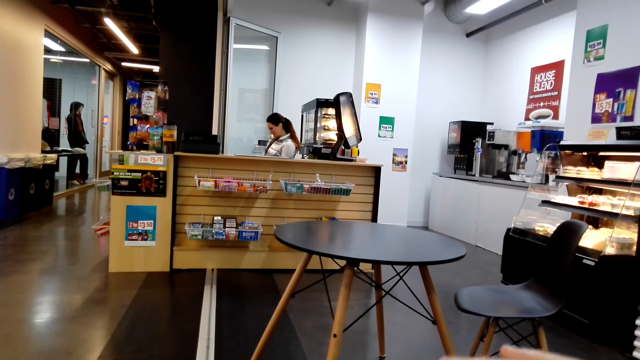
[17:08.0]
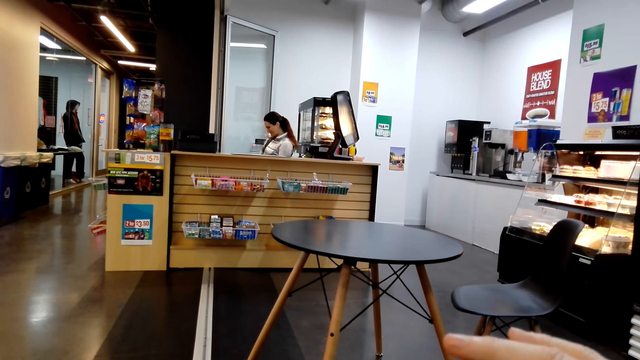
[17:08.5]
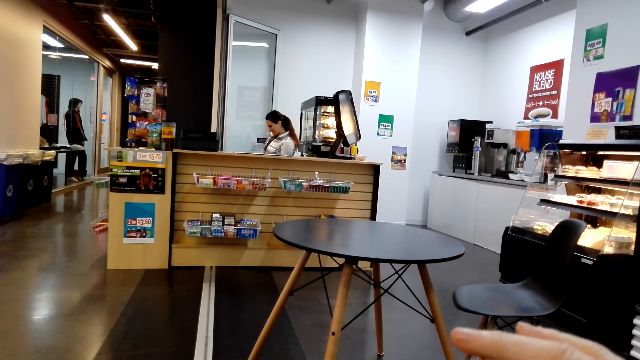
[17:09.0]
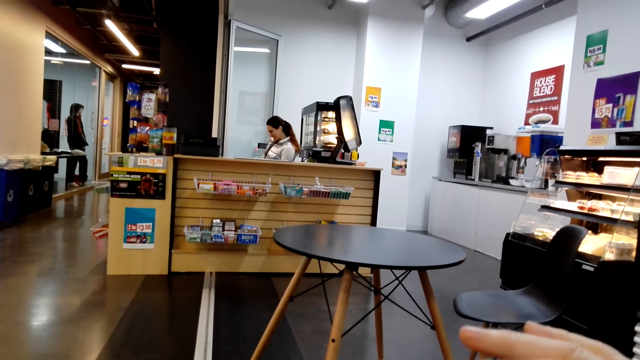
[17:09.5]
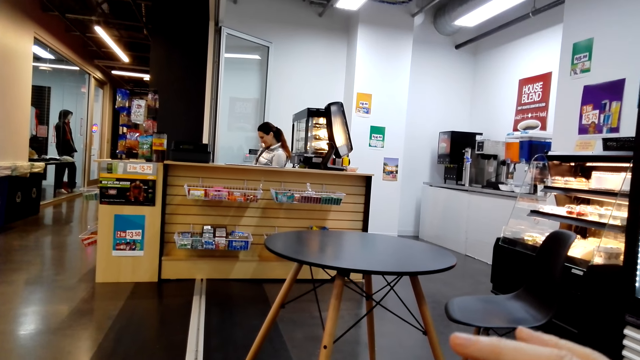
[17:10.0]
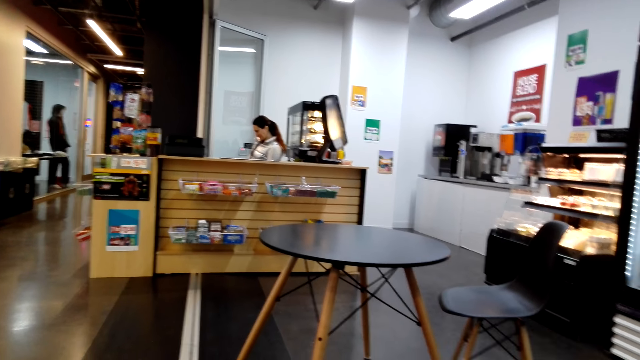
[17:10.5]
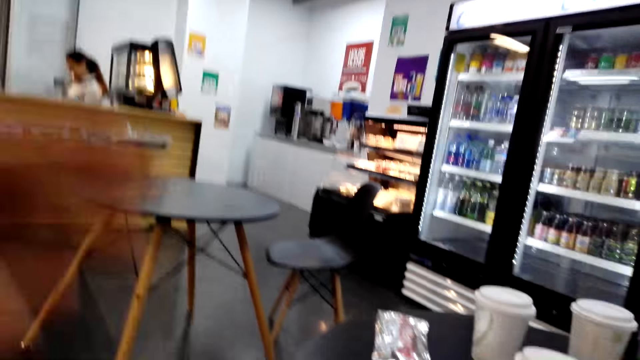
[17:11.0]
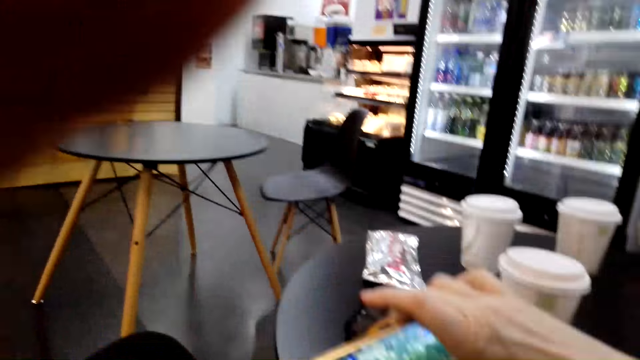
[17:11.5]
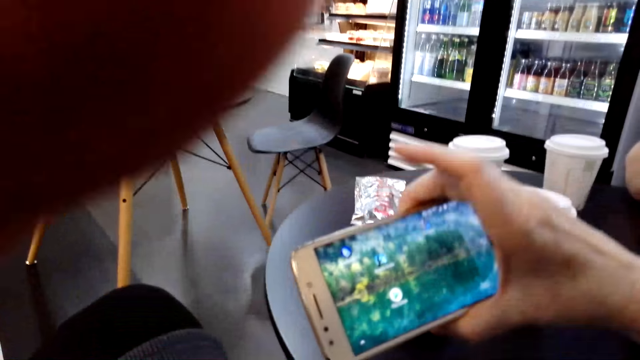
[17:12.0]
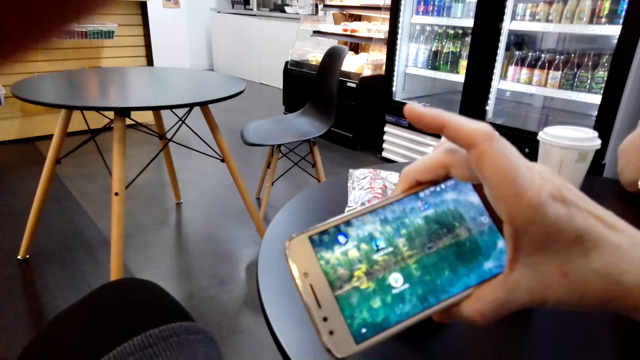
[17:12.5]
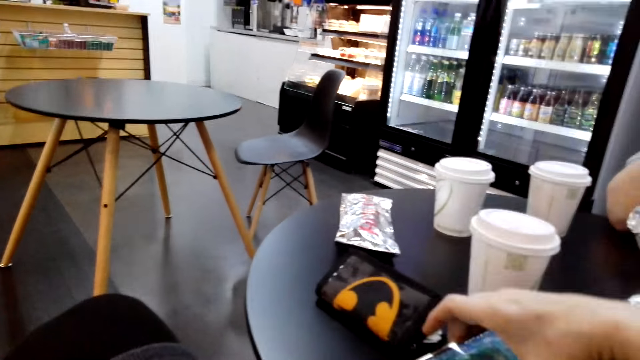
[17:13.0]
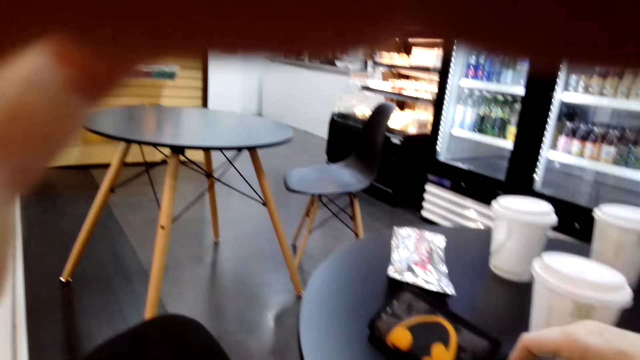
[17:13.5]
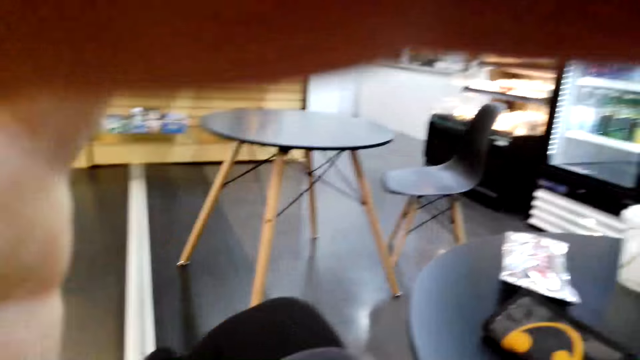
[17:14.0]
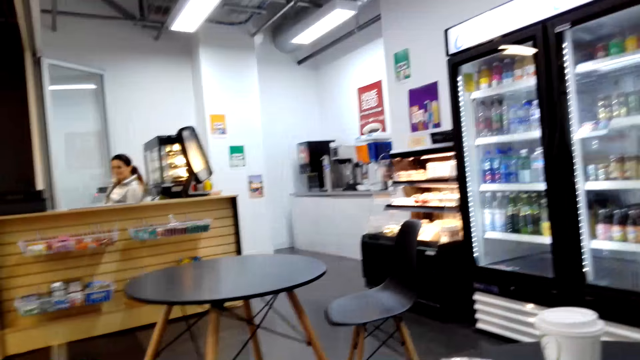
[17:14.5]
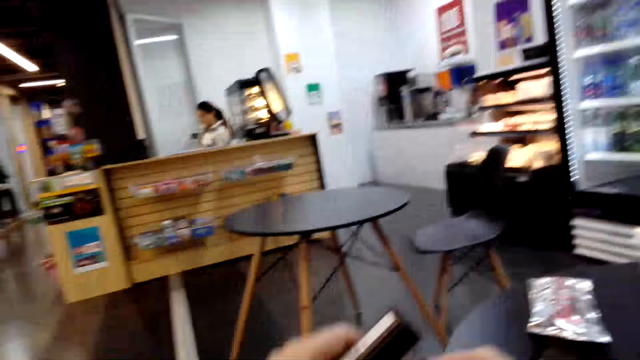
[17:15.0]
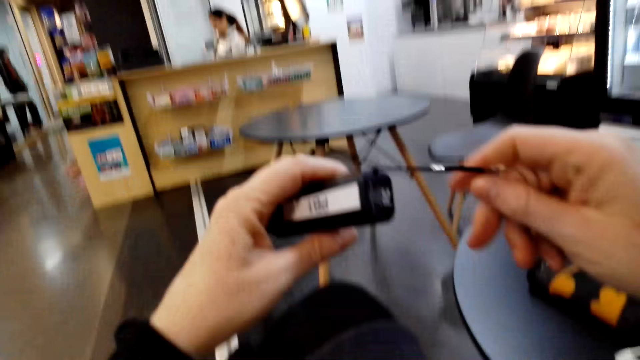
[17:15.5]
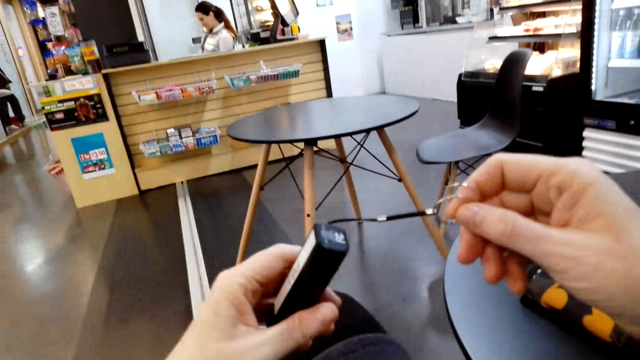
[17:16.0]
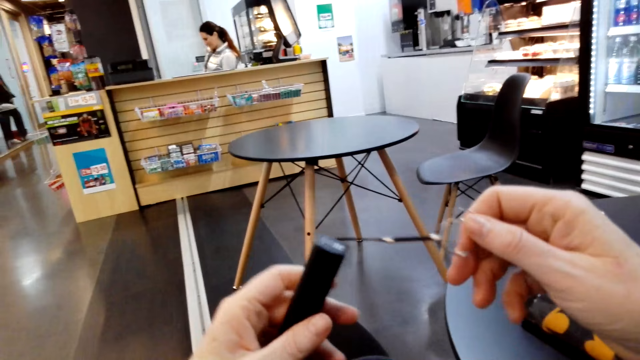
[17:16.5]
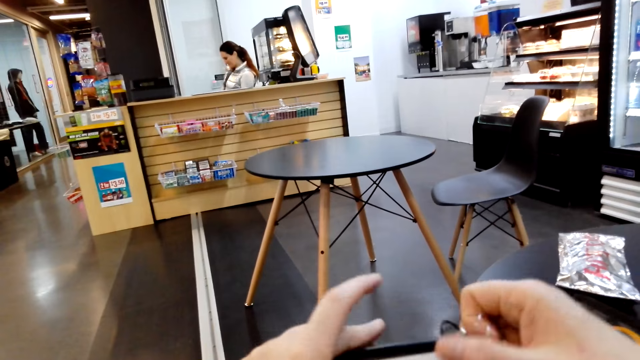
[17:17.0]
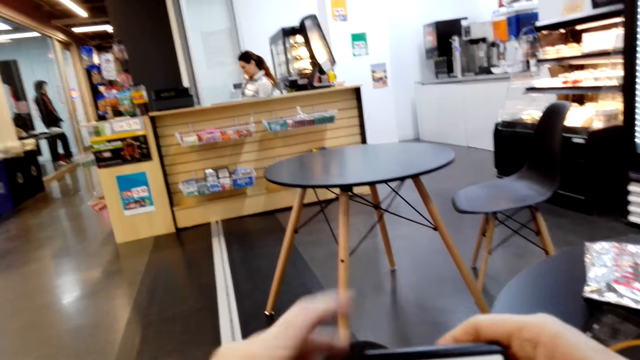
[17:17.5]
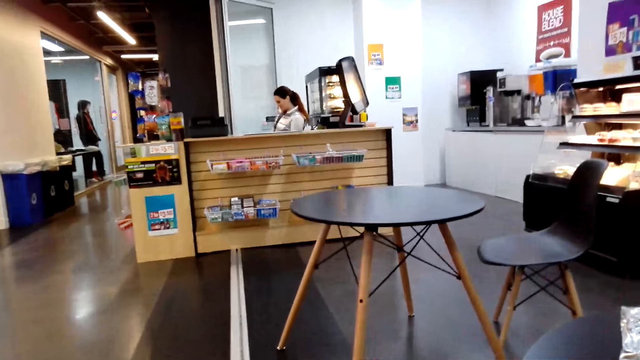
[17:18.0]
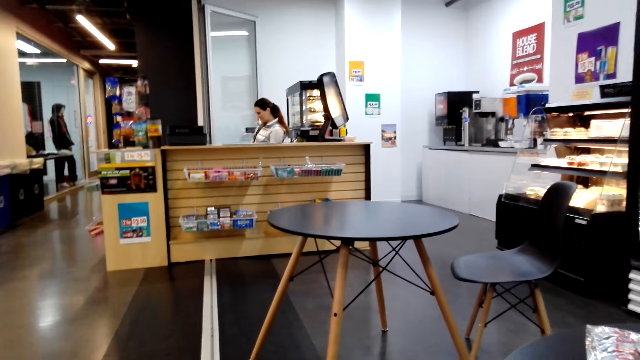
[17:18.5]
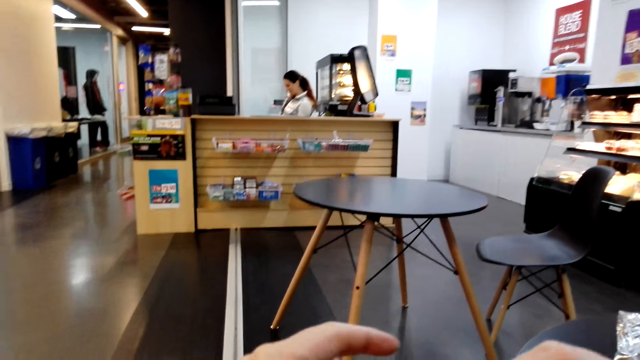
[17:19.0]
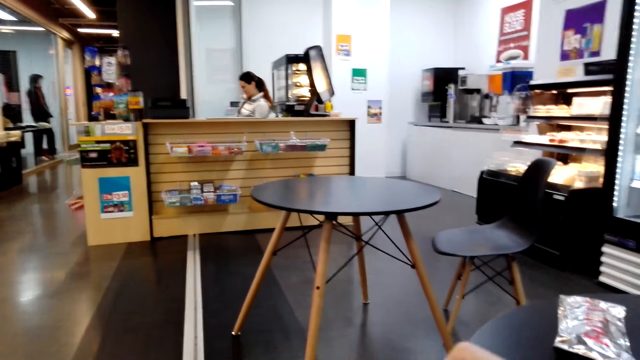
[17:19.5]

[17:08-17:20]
The camera wearer holds a phone on her right hand. She adjusts the camera. She places the phone on the table. She holds a power bank on the left hand. She looks at the recorder. She holds the power bank with both hands.

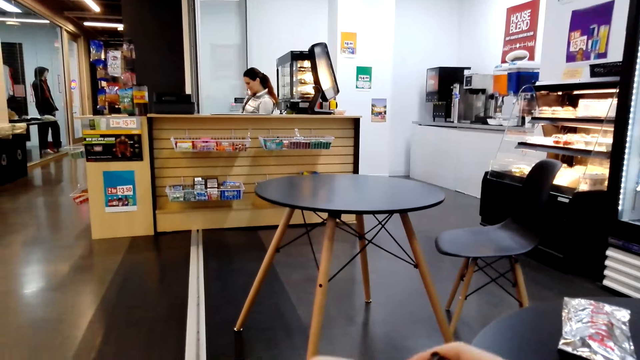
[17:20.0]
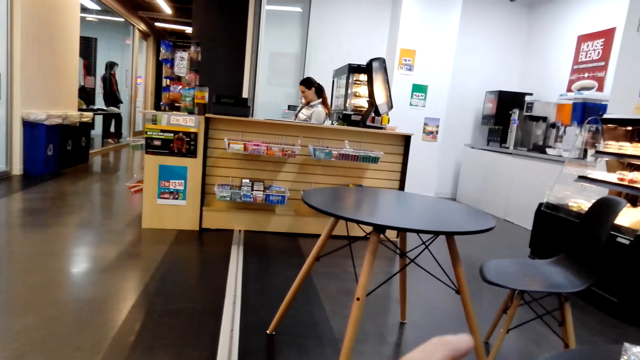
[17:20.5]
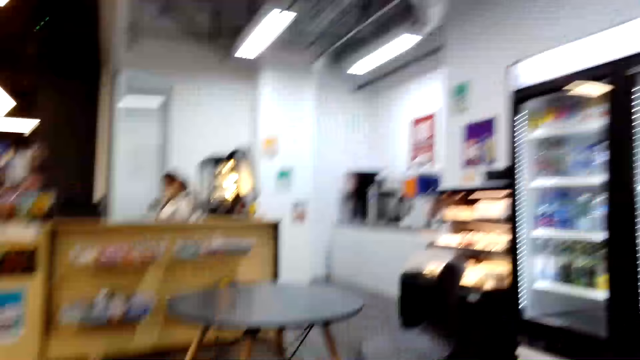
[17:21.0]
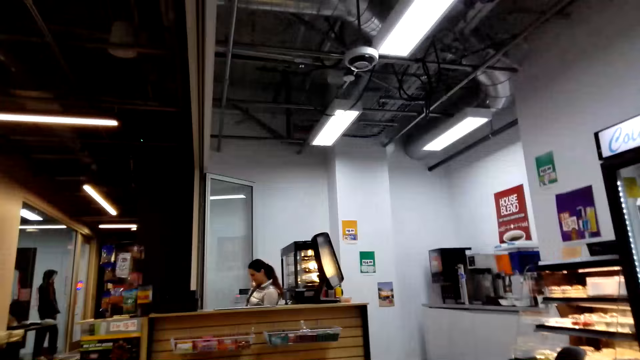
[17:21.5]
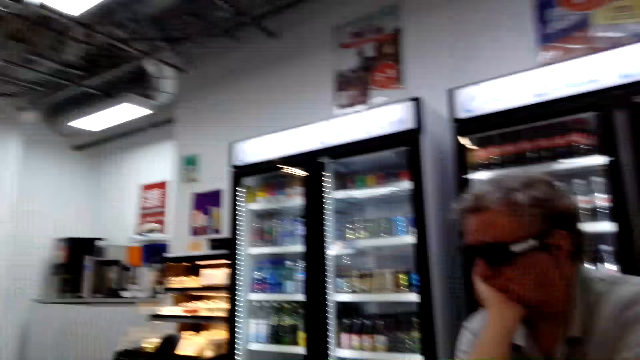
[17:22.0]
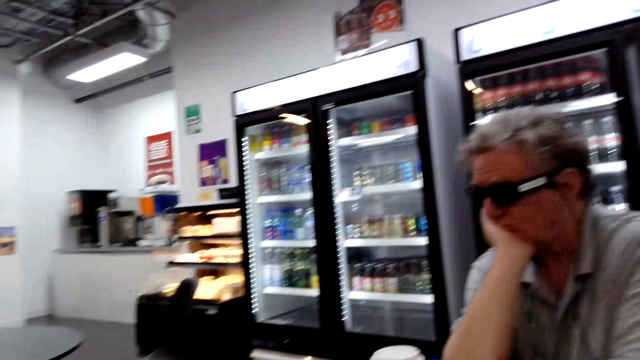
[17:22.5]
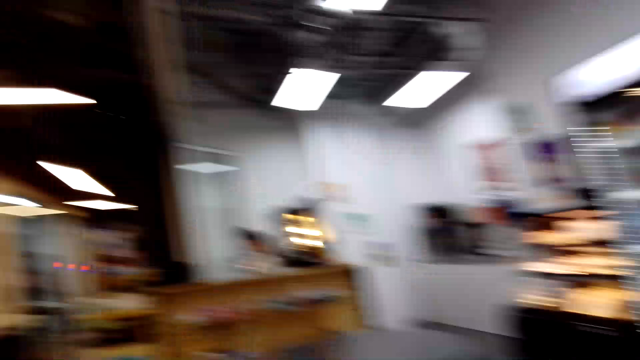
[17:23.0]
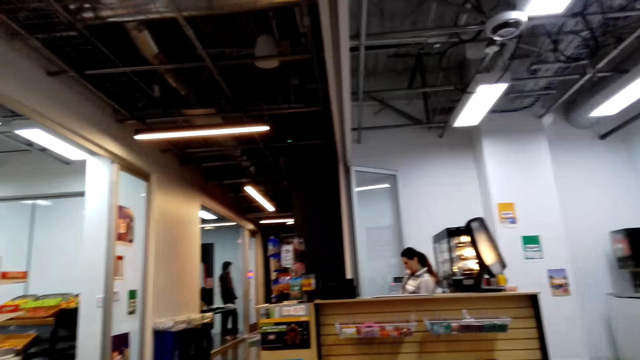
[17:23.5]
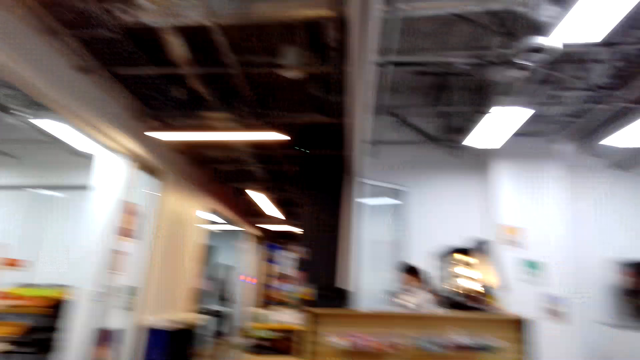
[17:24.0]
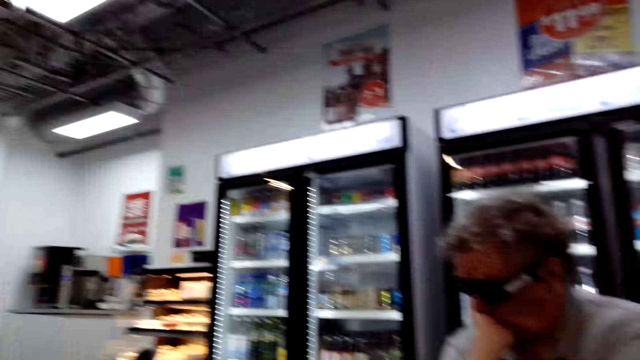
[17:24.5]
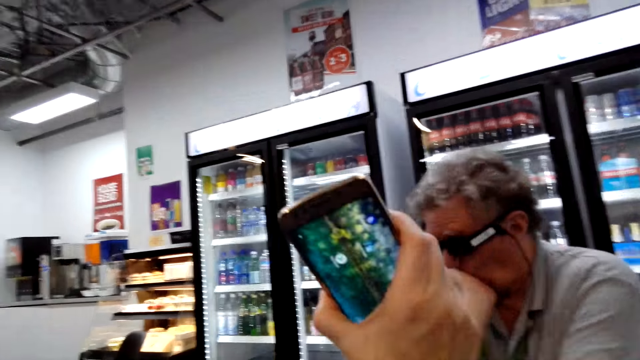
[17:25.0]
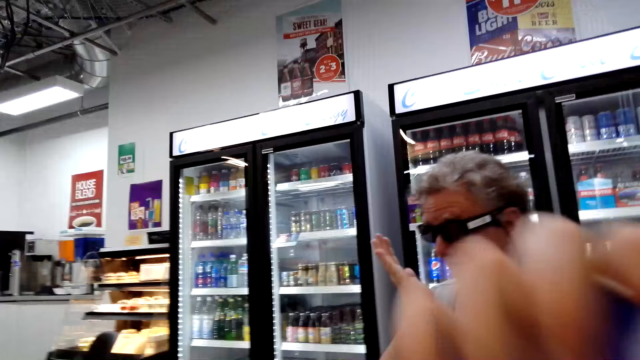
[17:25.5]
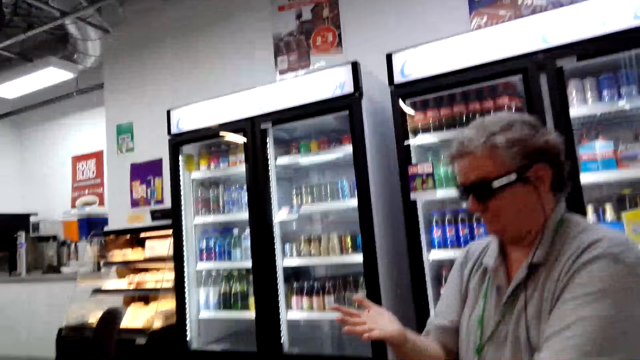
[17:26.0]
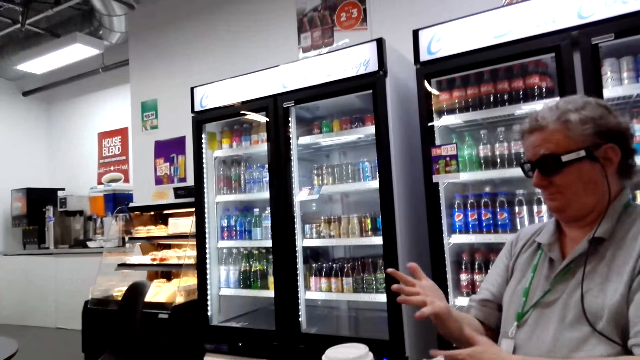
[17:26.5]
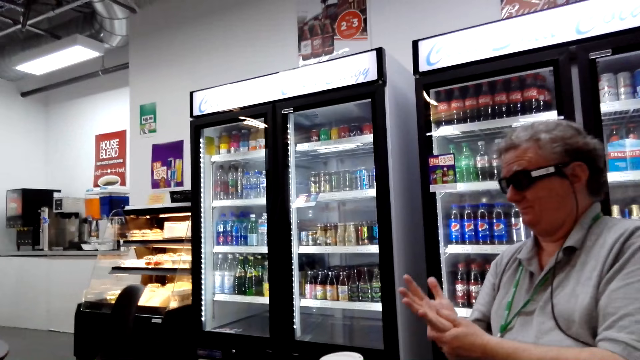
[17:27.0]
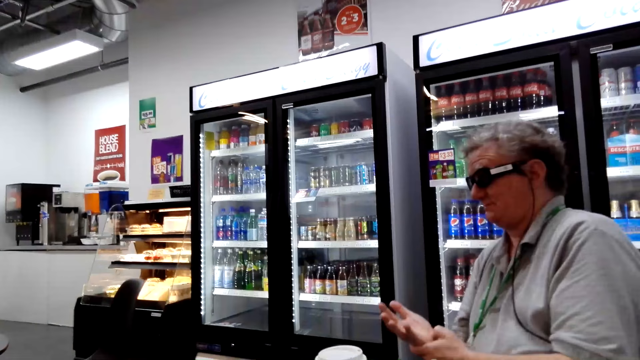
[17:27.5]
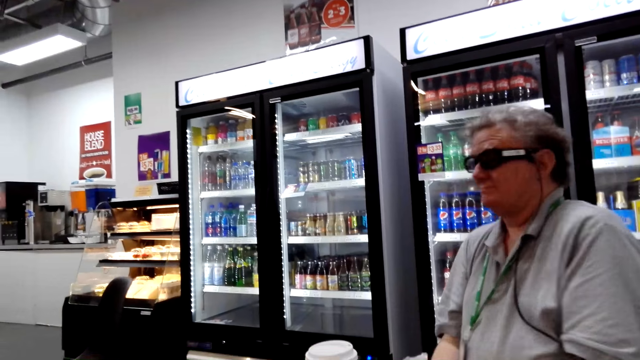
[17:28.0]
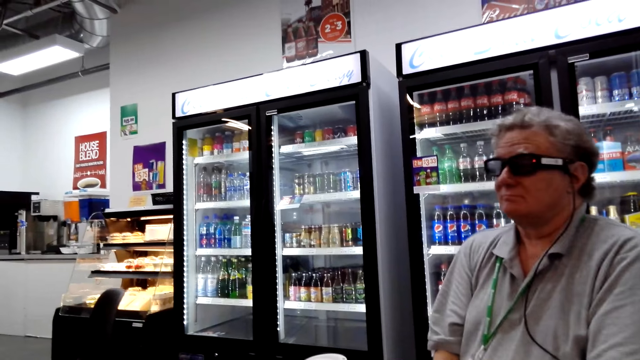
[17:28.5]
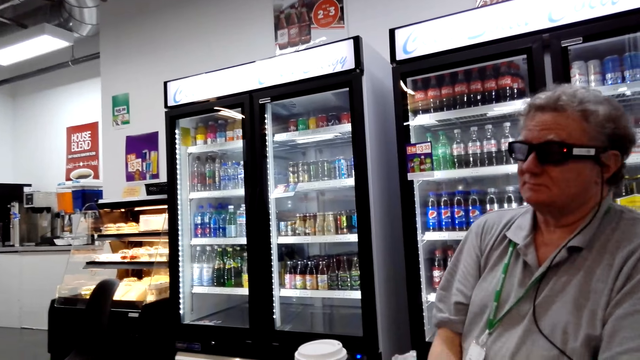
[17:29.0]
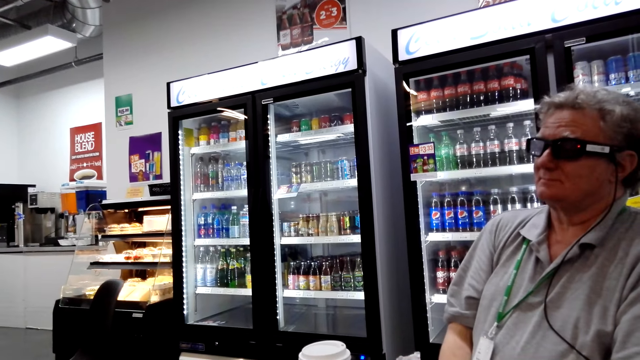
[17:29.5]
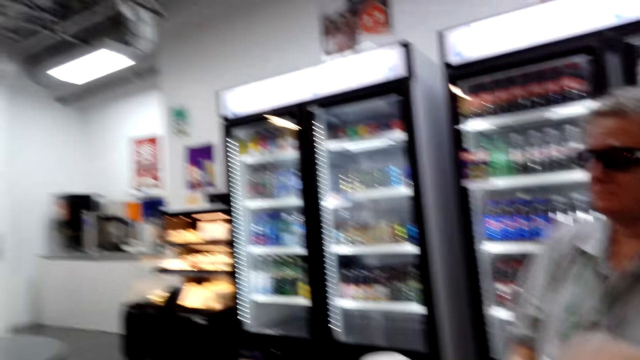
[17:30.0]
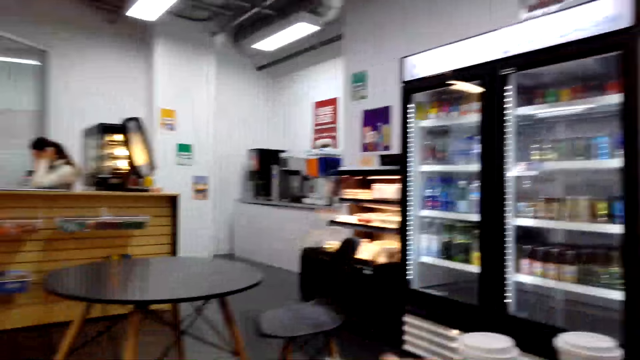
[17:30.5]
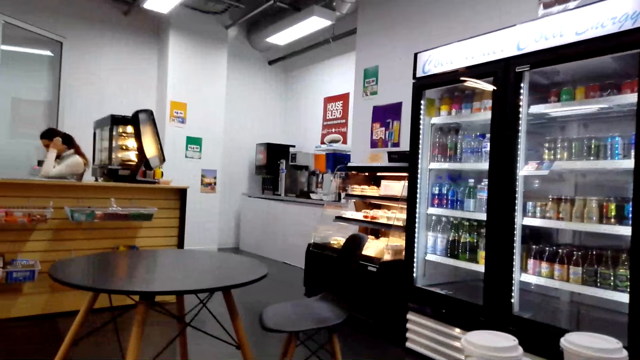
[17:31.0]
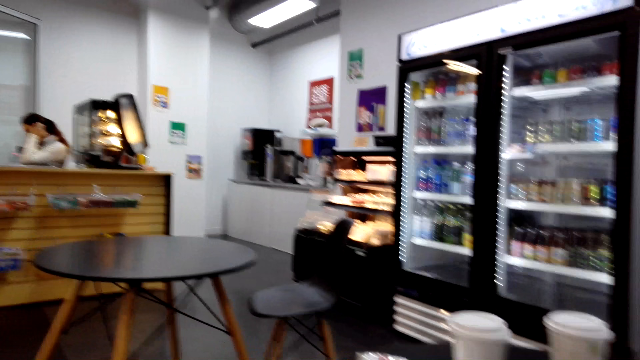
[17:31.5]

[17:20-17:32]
A man places his right elbow on the table. The camera wearer looks around. She holds a phone on her right hand. She moves the phone. The man looks at his hand. The man moves his right hand and holds his hands. The camera wearer moves her hand on the table. She puts the phone on the table.
